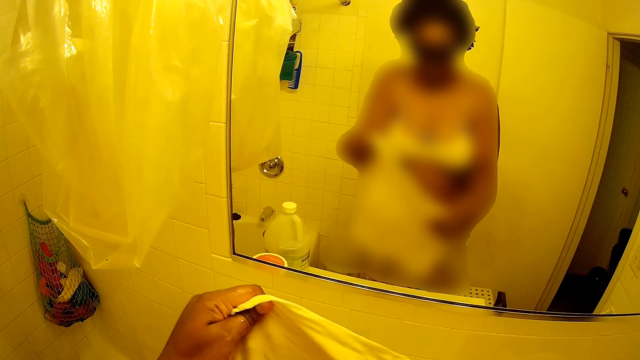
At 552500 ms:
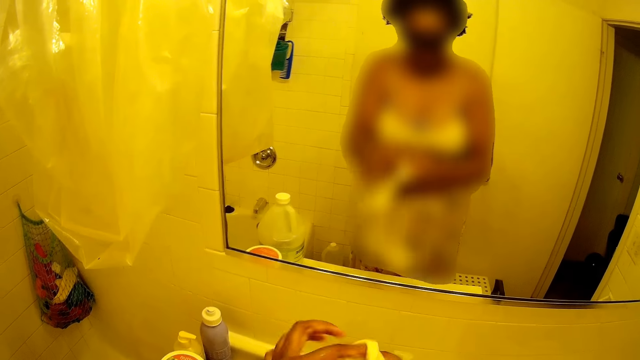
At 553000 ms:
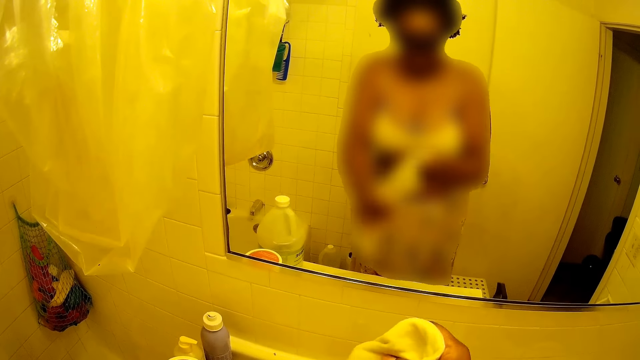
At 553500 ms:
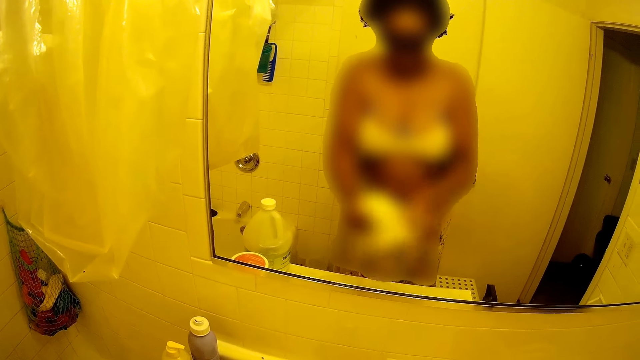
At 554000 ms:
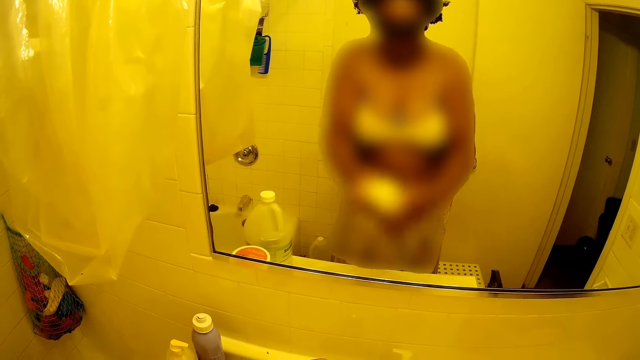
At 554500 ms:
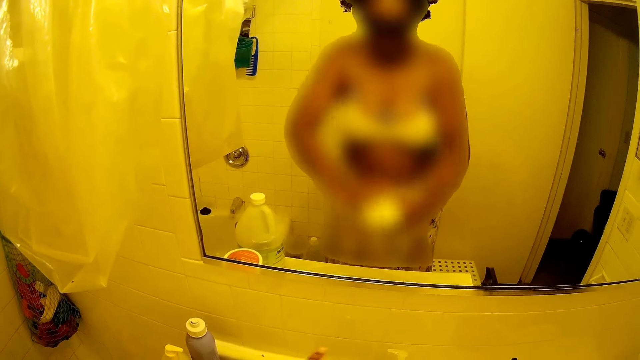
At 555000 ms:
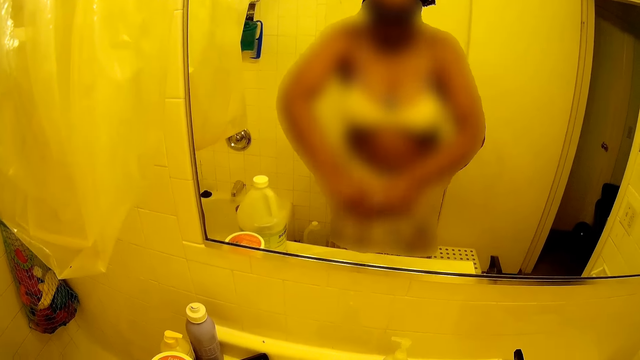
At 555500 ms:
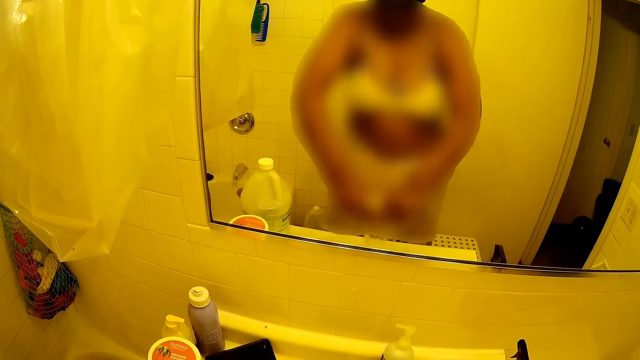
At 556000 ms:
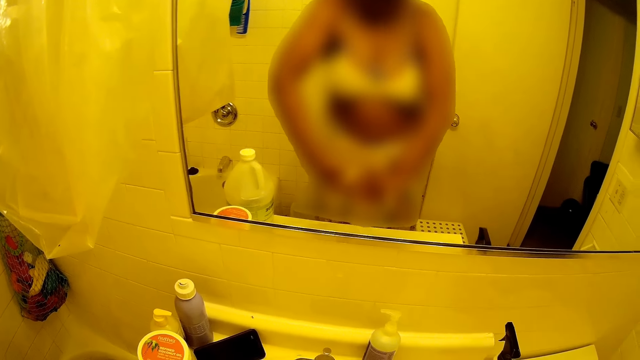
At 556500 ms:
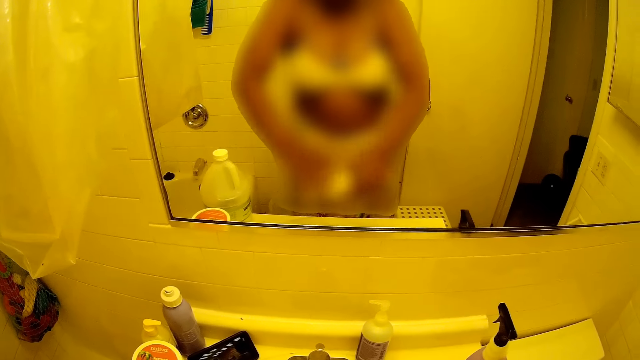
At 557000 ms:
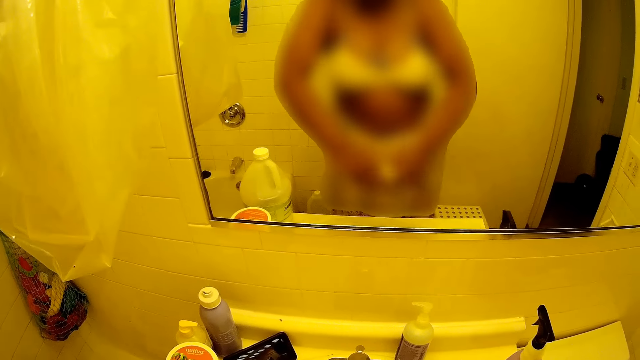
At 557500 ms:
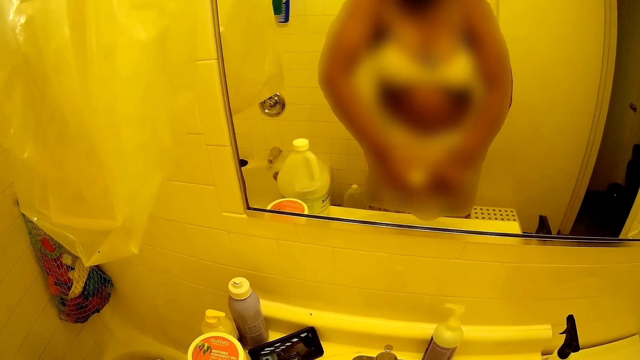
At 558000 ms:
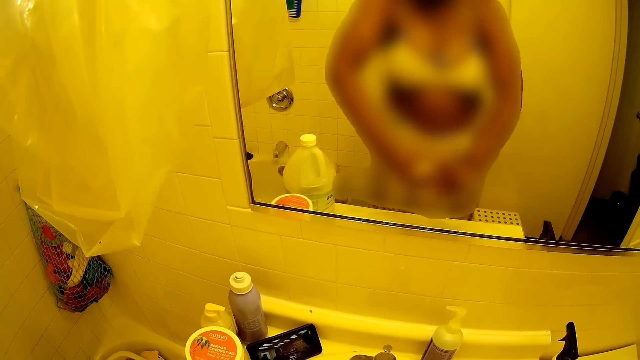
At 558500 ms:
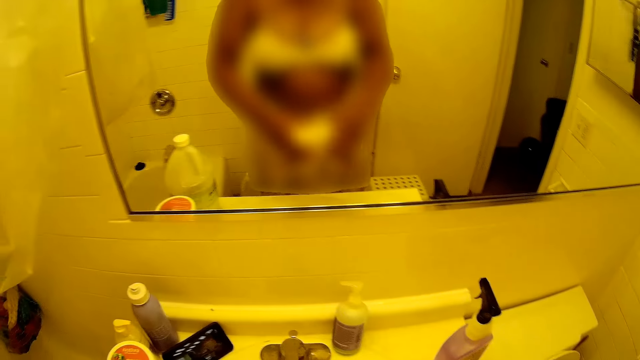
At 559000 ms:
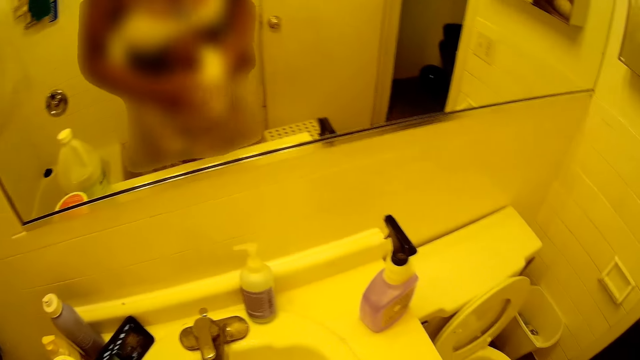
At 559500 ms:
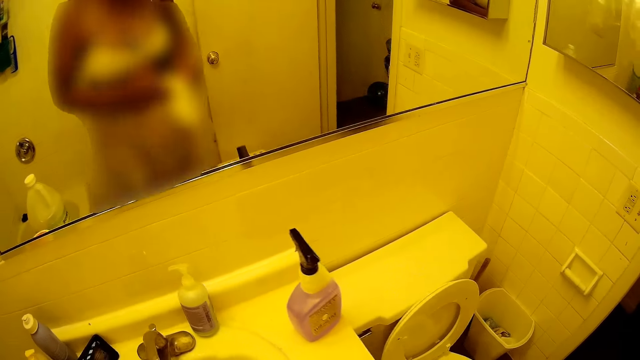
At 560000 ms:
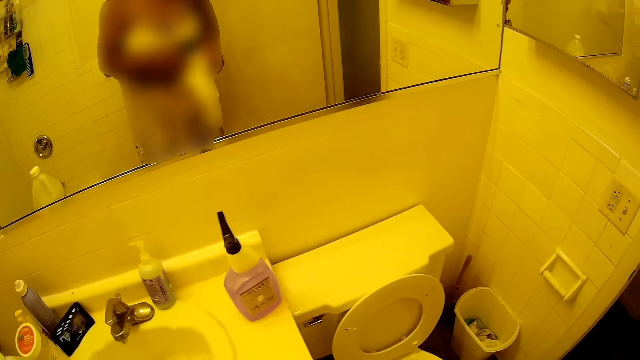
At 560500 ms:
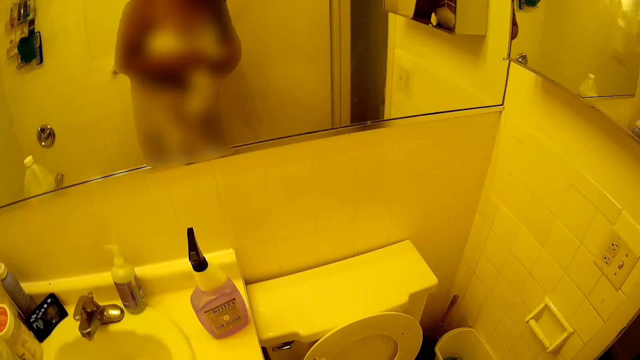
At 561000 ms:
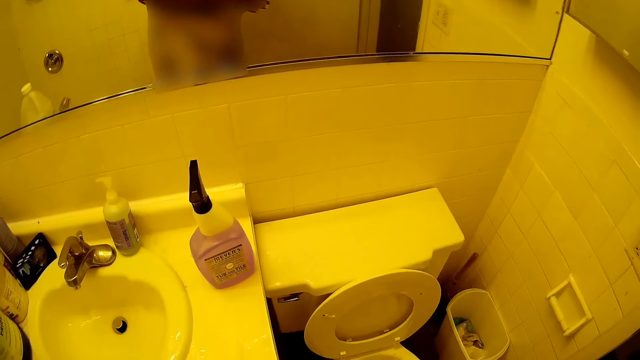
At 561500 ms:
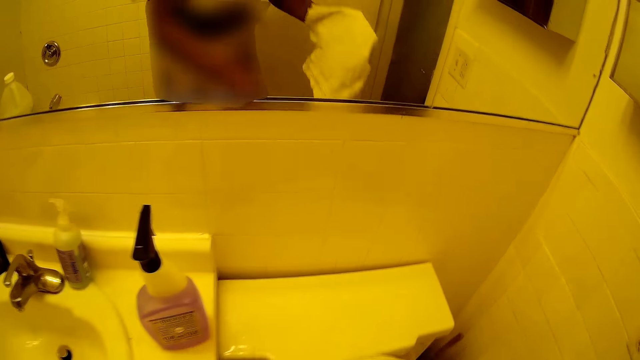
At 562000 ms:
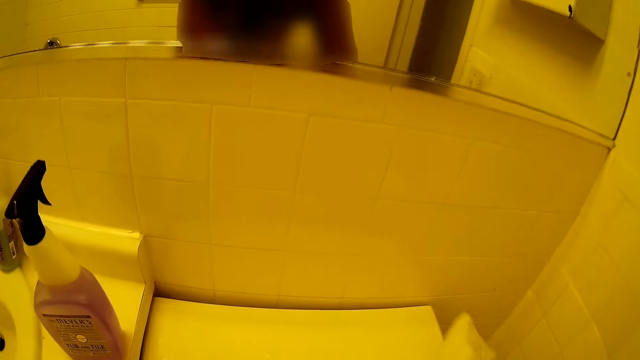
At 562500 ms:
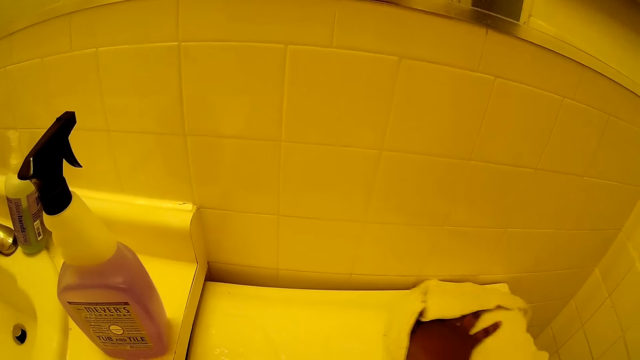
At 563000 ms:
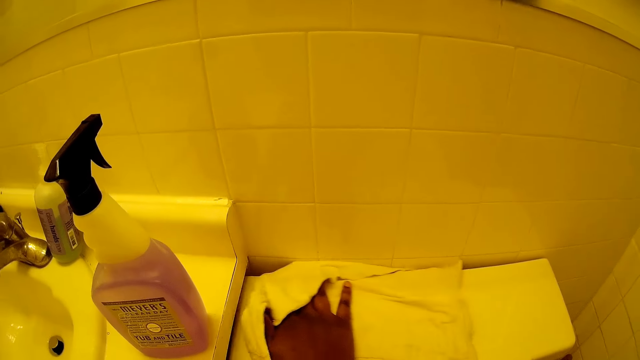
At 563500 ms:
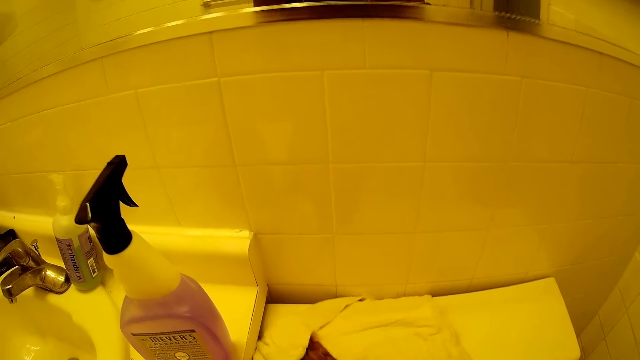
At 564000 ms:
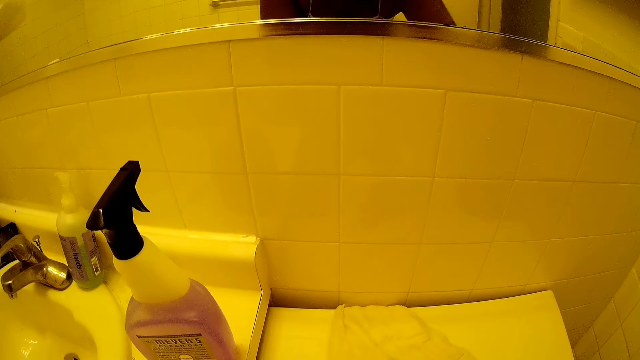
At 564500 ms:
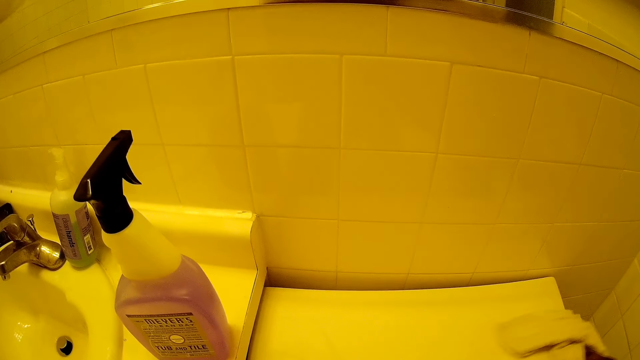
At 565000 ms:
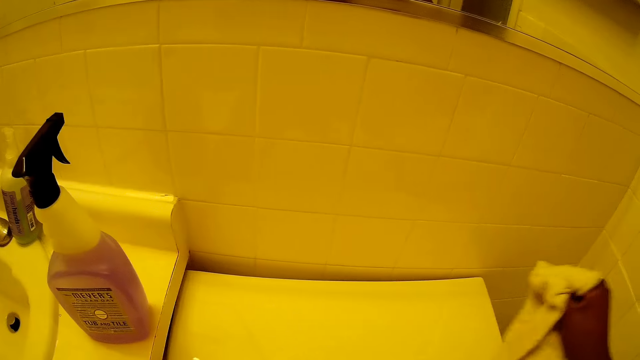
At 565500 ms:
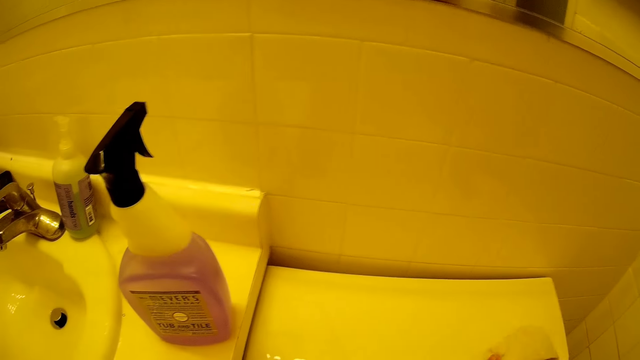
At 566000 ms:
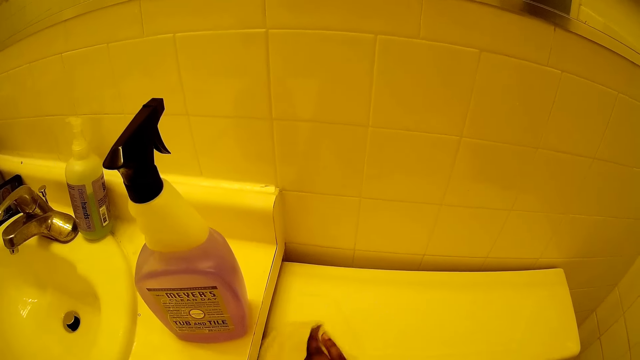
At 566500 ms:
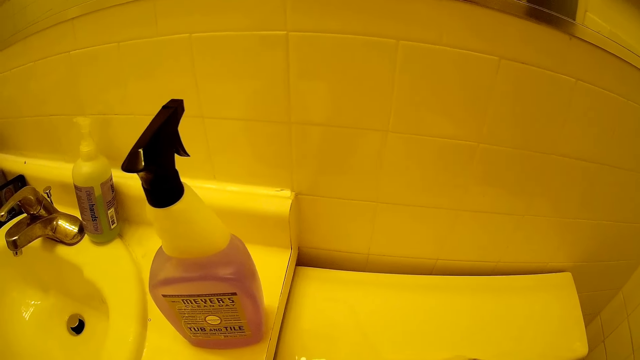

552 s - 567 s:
The camera wearer adjusts the cloth in her hand with both hands. She folds the white towel. She squeezes the cloth in her hand with both hands. She holds the white towel with her right hand. She wipes the tank of a water closet with the white towel in her right hand.

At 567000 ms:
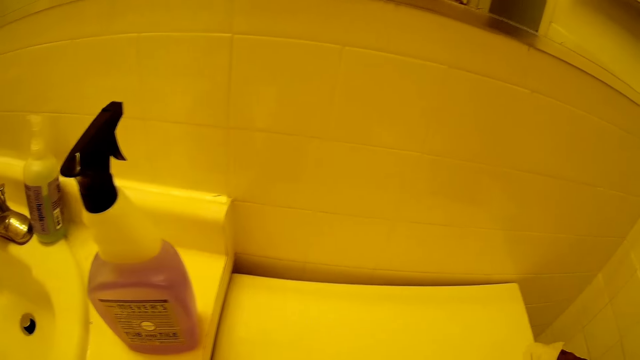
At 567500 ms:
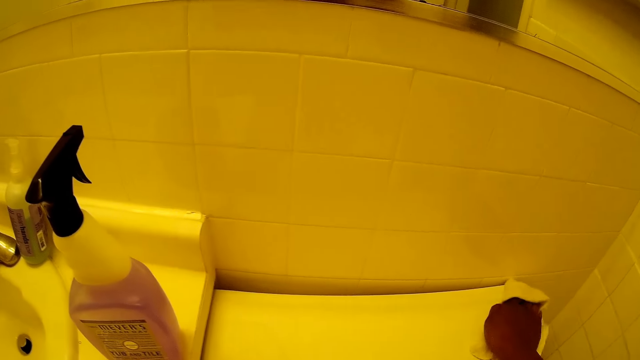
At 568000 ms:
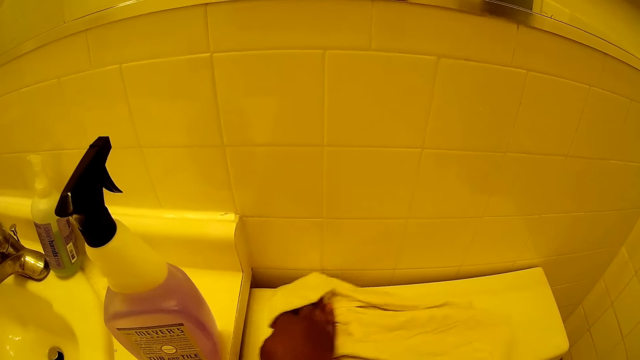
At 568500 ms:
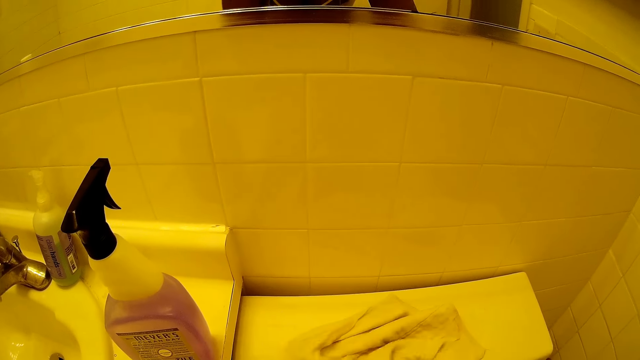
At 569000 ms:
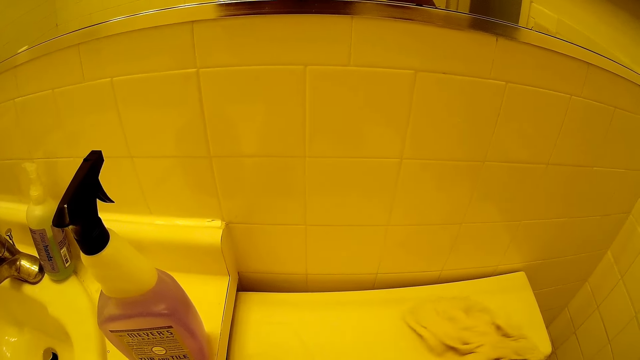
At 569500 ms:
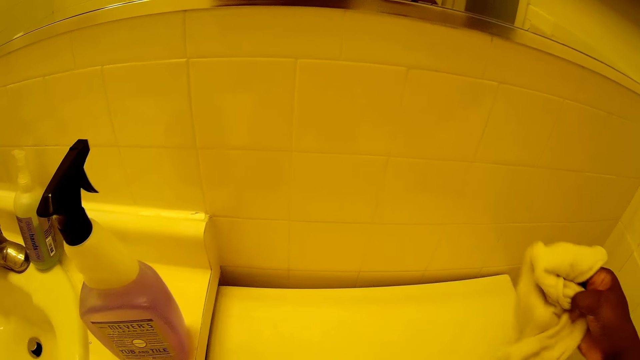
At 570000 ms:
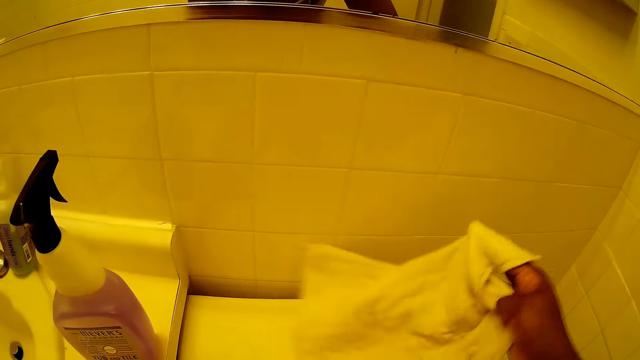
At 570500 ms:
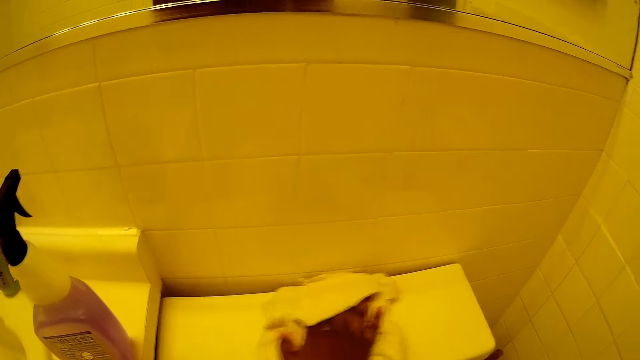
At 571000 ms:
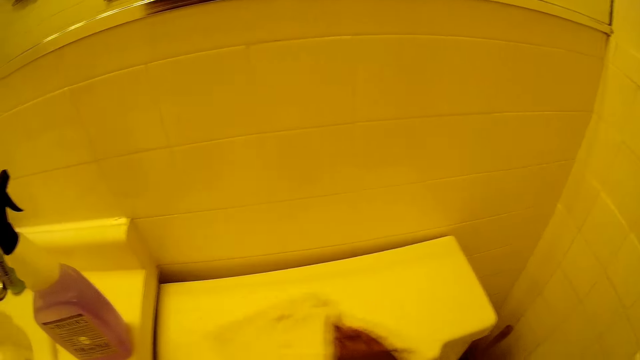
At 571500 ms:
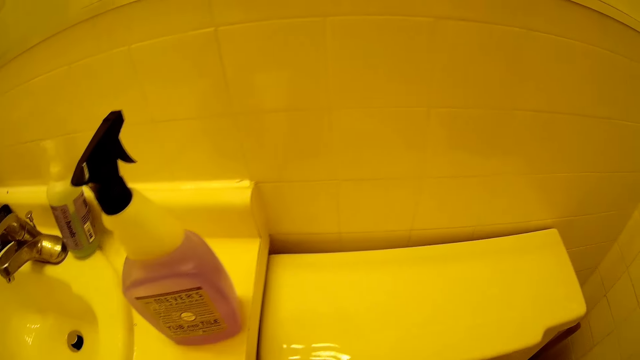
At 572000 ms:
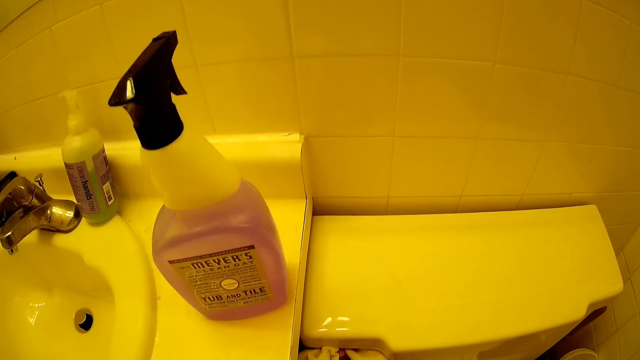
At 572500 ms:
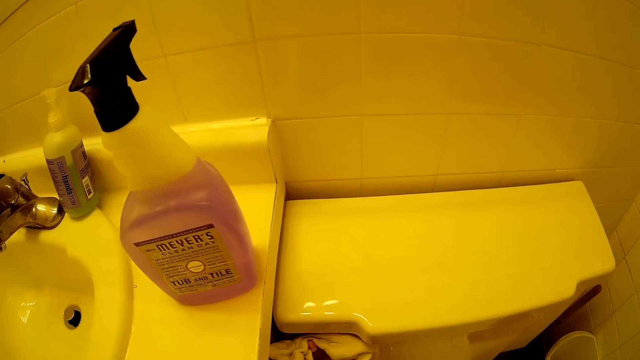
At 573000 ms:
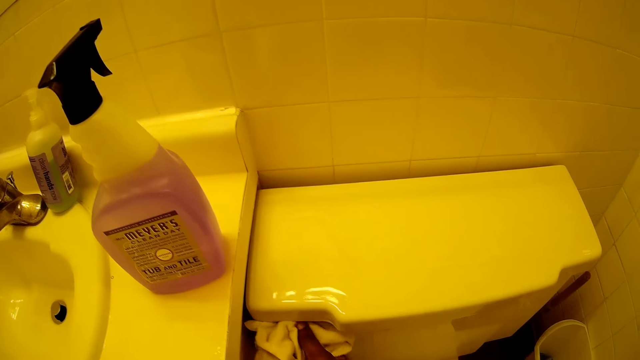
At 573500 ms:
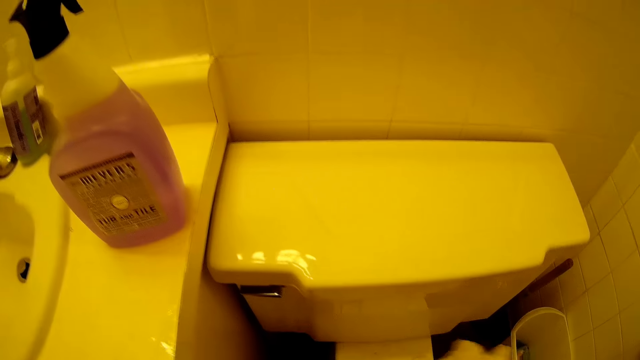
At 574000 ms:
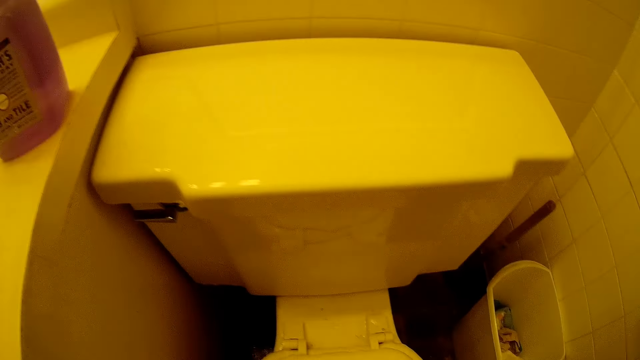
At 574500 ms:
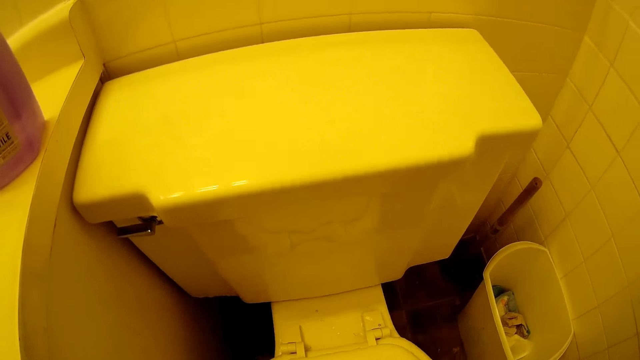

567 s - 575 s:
The camera wearer lifts the white towel in her right hand. She wipes the tank of the water closet with the white towel in her right hand. She wipes the edge of the tank with the white towel in her right hand.
